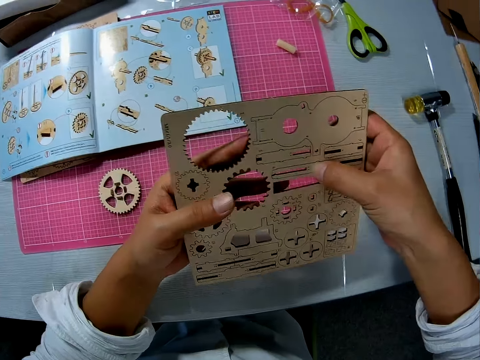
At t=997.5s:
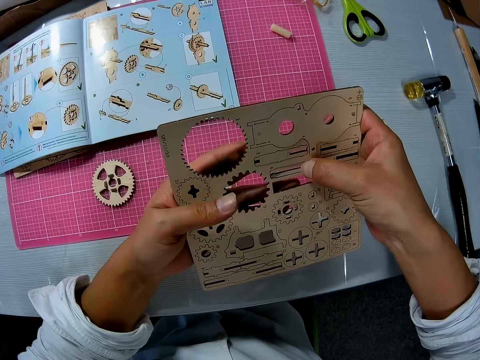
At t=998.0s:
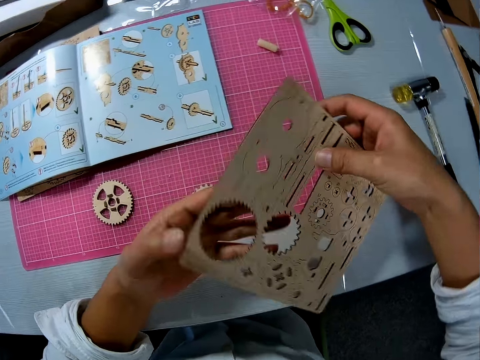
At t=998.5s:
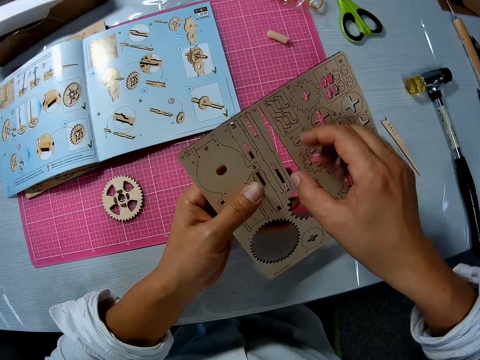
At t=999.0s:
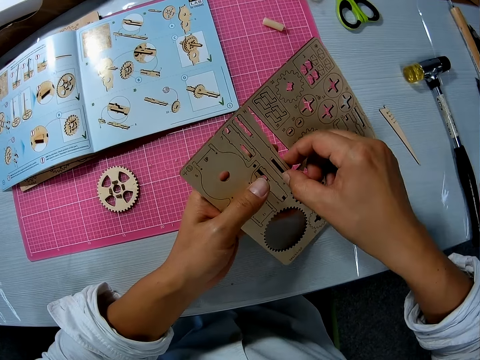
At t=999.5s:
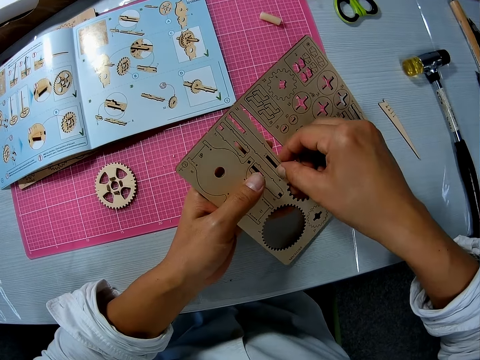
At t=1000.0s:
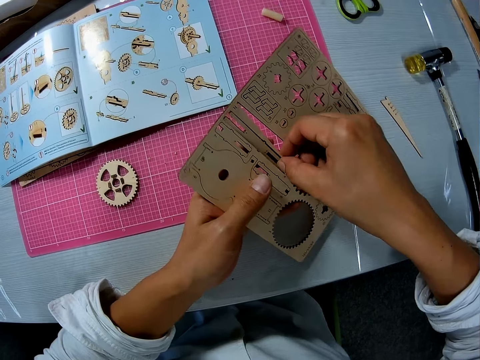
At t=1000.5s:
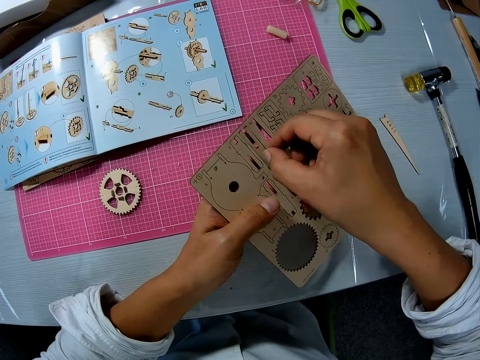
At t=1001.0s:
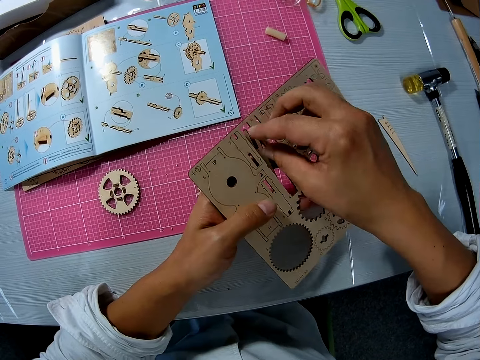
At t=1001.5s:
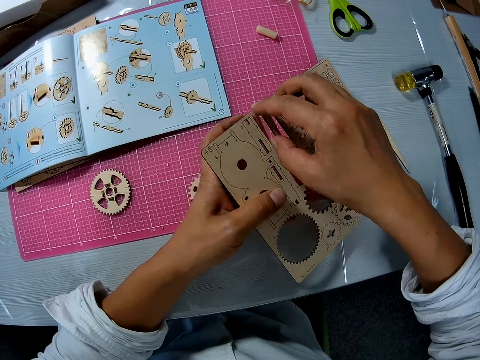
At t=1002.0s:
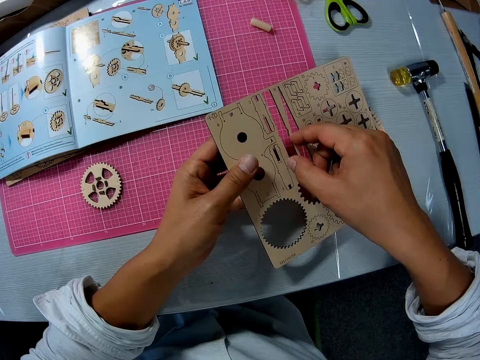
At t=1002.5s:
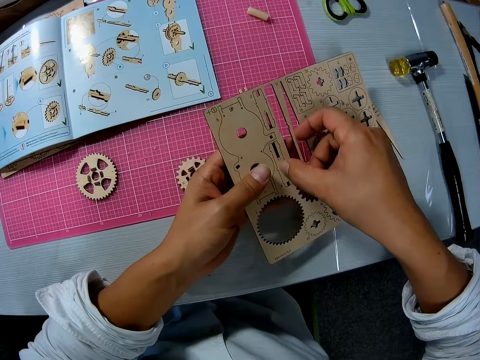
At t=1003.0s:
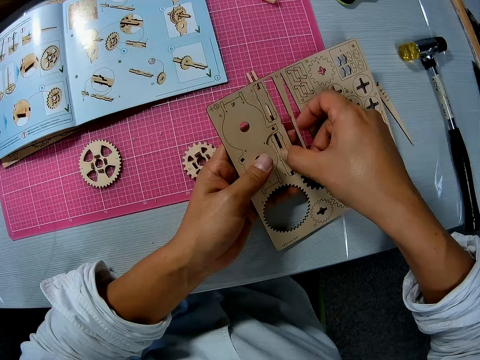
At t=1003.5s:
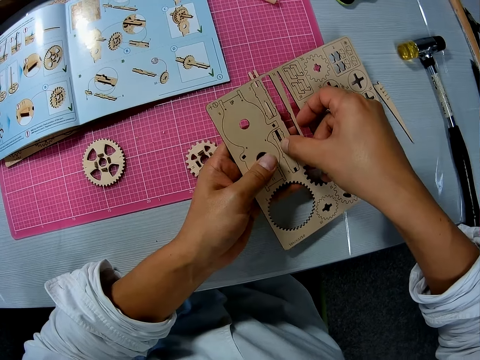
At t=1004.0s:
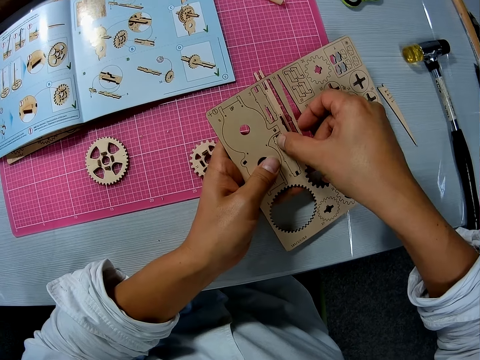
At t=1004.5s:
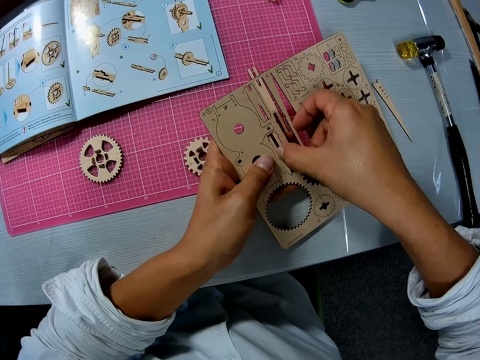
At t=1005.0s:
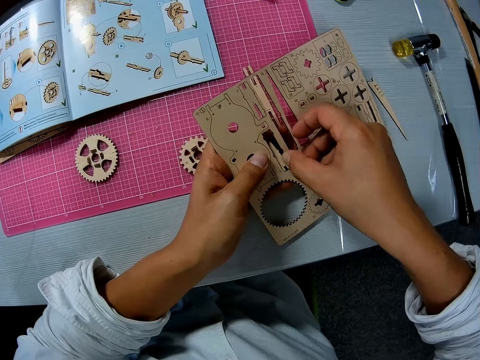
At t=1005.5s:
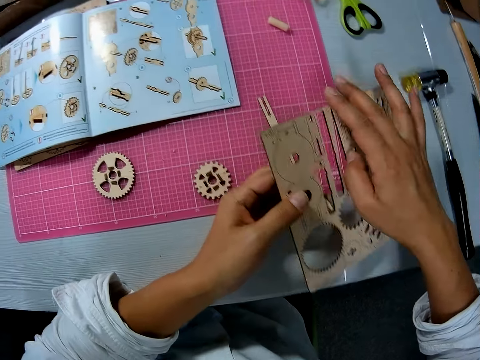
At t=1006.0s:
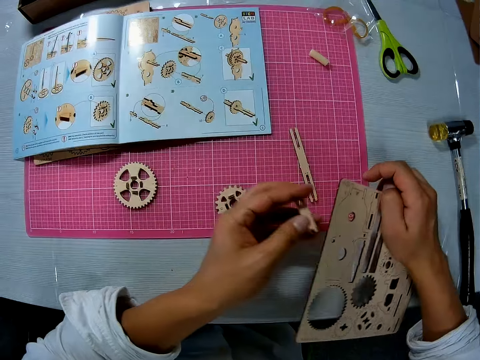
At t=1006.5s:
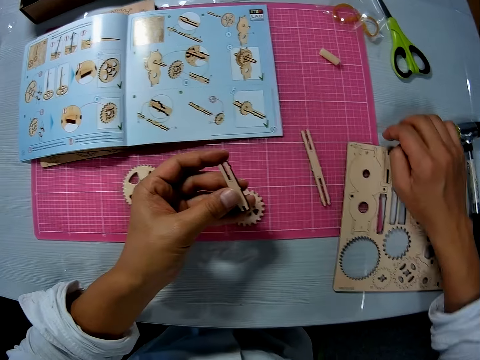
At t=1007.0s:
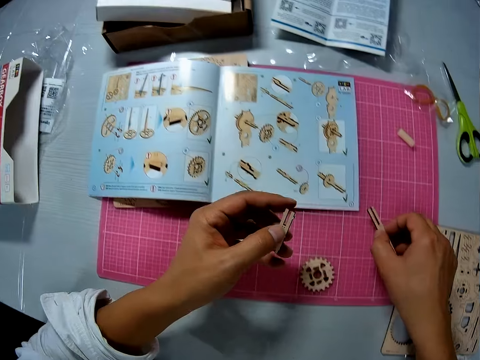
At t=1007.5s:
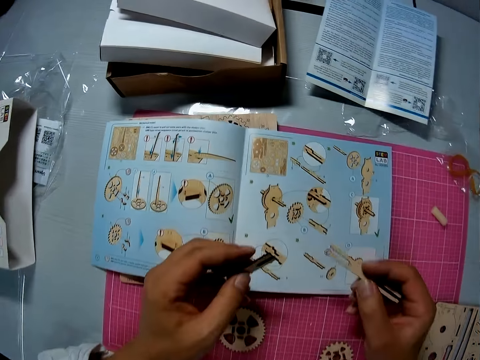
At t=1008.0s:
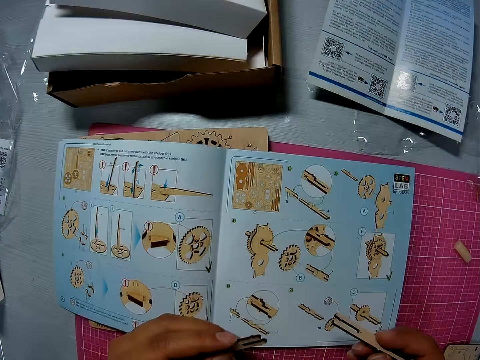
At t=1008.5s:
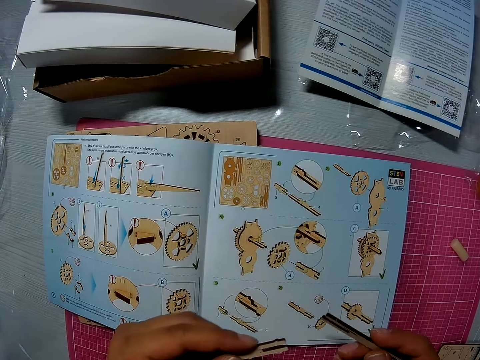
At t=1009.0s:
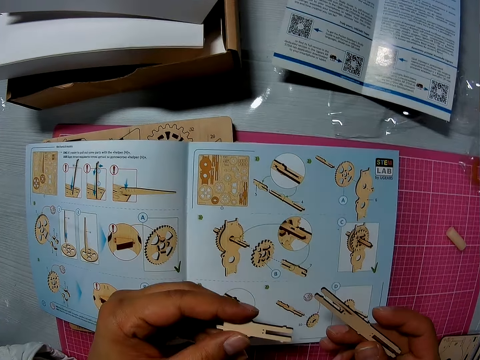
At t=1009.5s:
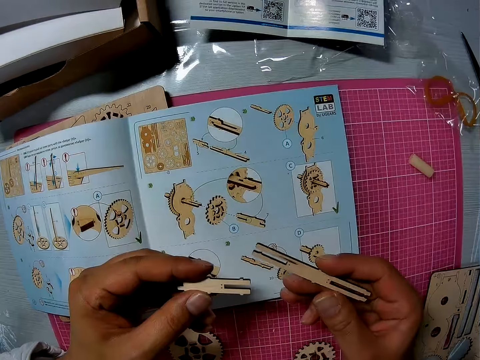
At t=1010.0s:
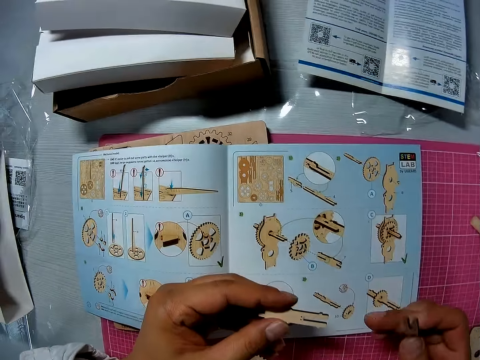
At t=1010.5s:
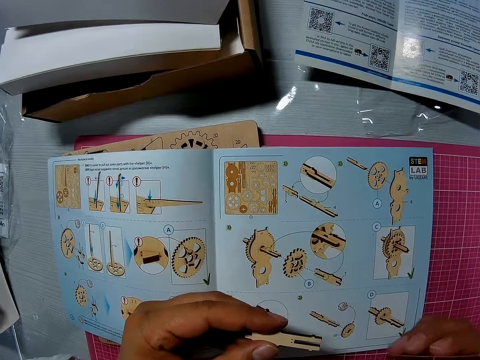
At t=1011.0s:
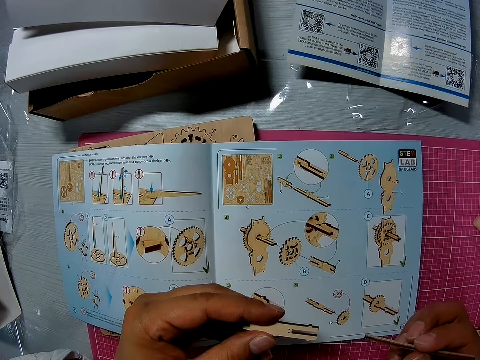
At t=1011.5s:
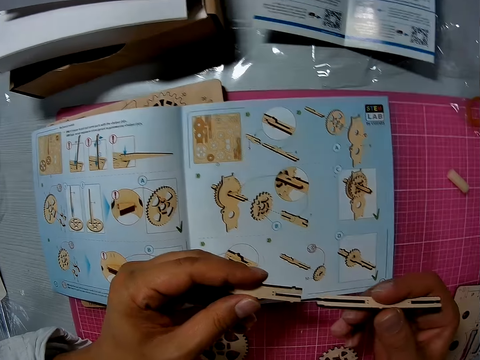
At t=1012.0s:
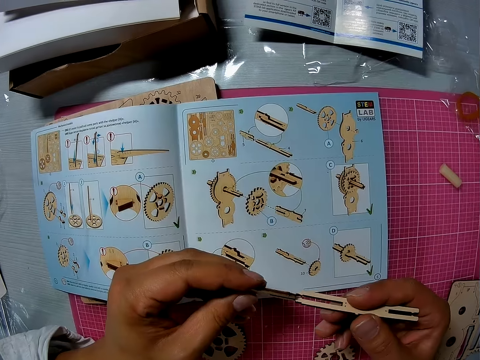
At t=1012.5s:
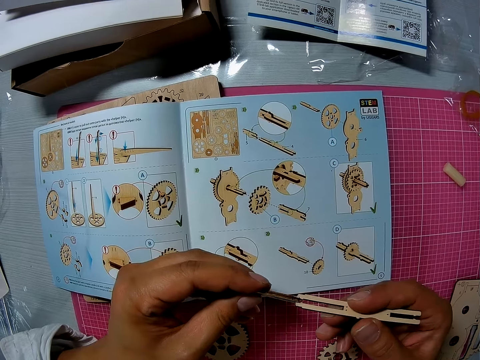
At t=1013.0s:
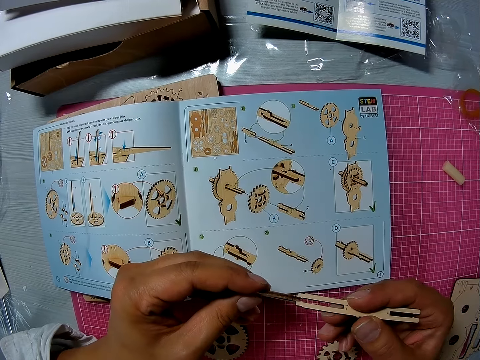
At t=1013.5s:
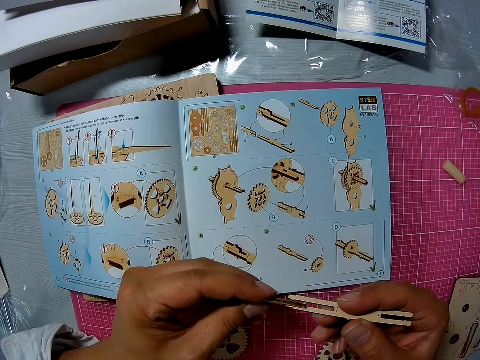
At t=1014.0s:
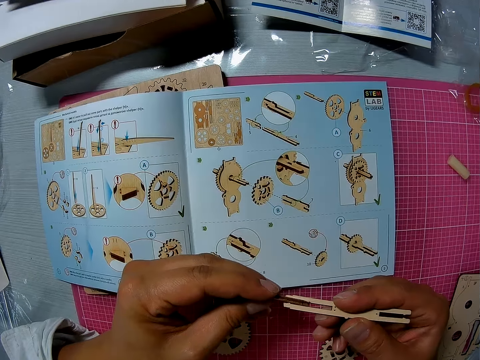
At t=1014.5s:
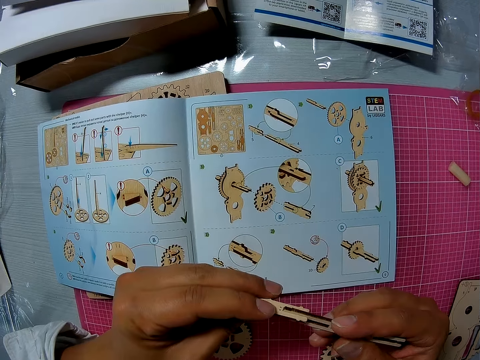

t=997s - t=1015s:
The camera wearer removes the drive shaft from the wooden board or sheet. She drops the wooden sheet in her right hand on the table. She picks up the wood piece from the table with her right hand. She checks the wood pieces in her hands. She turns the drive shafts. She turns the drive shaft again. She fits the wood pieces into each other.

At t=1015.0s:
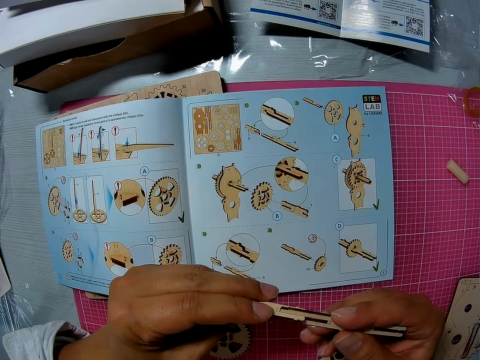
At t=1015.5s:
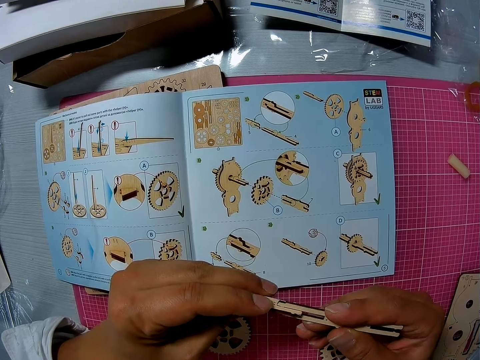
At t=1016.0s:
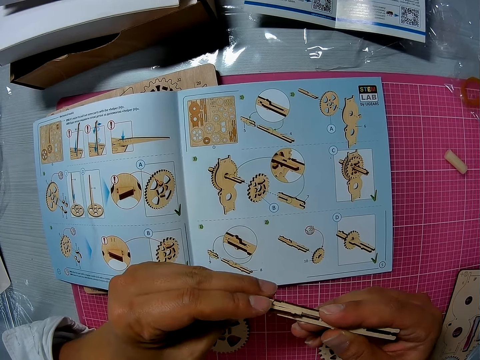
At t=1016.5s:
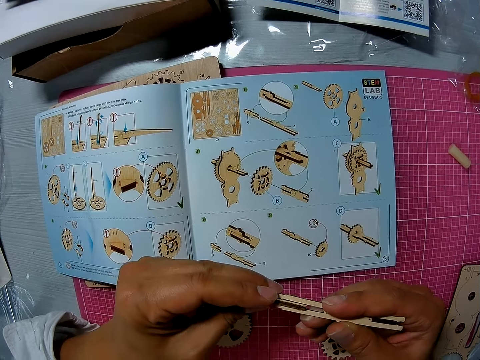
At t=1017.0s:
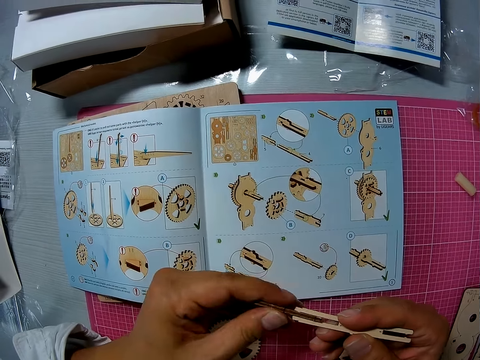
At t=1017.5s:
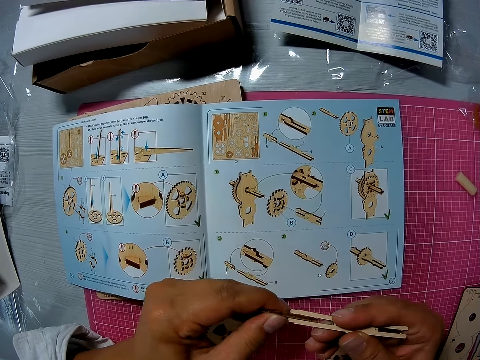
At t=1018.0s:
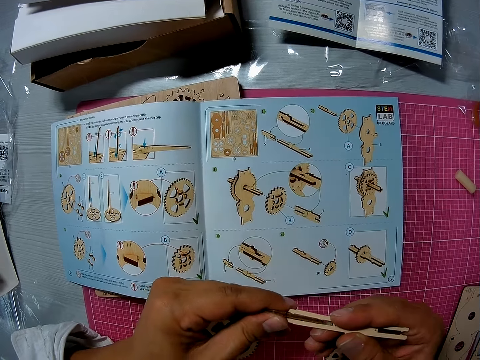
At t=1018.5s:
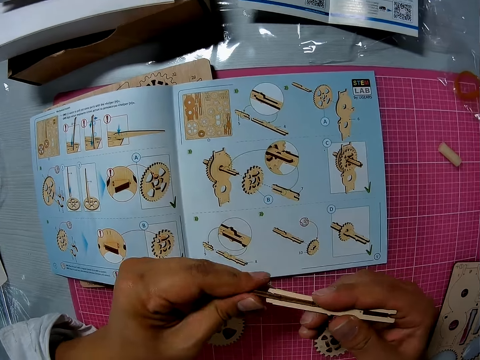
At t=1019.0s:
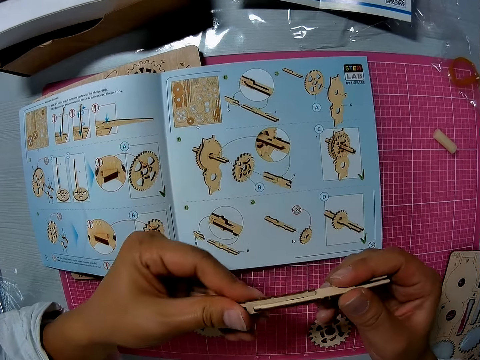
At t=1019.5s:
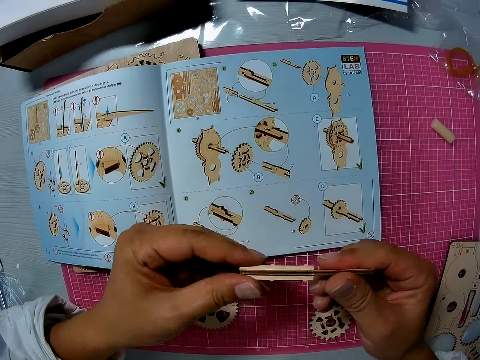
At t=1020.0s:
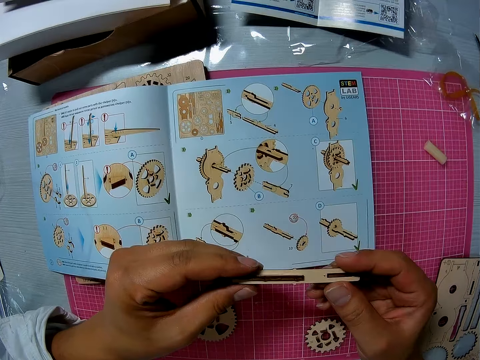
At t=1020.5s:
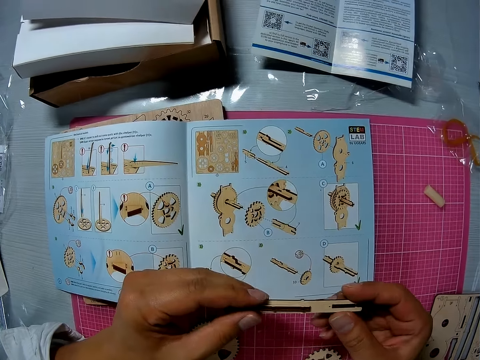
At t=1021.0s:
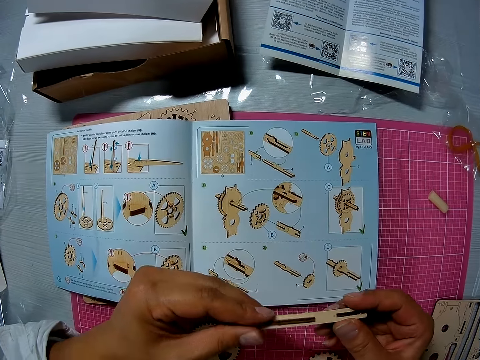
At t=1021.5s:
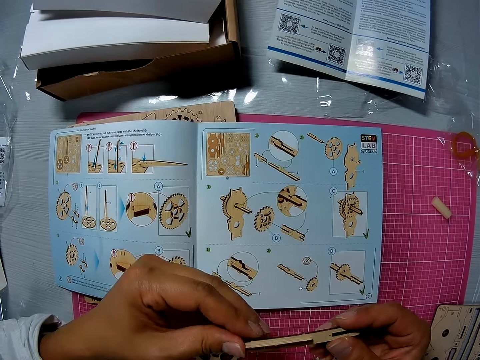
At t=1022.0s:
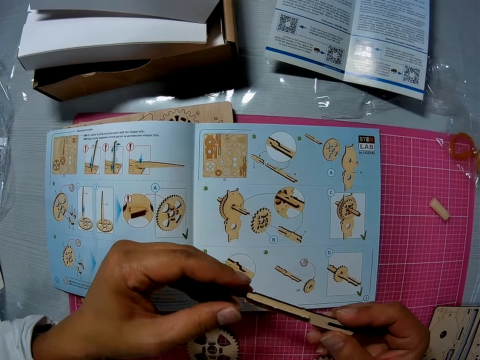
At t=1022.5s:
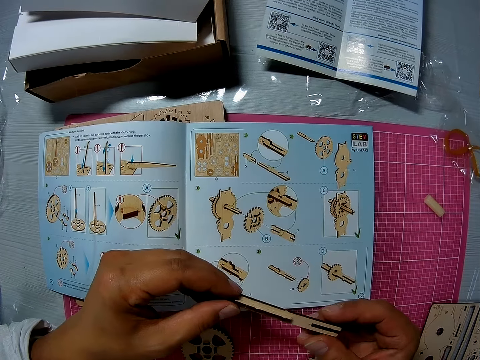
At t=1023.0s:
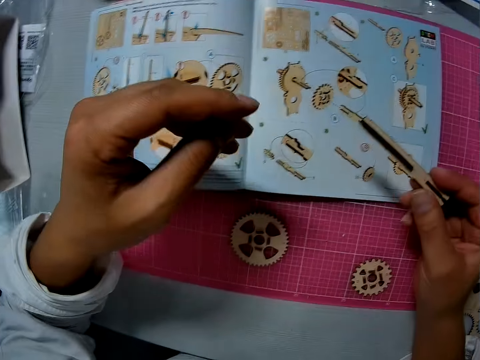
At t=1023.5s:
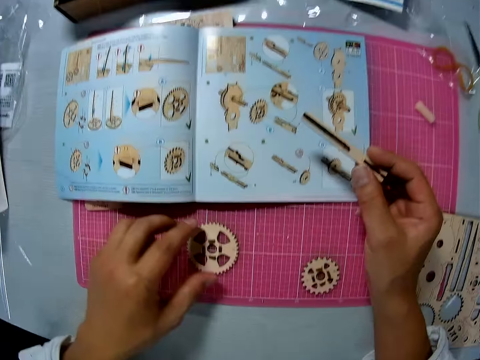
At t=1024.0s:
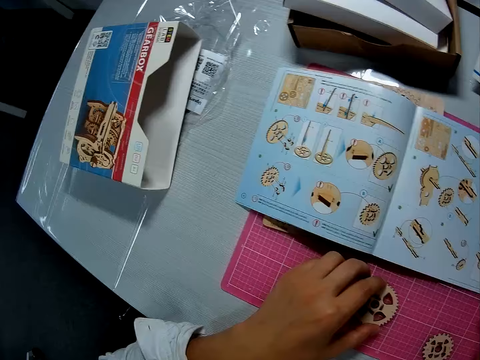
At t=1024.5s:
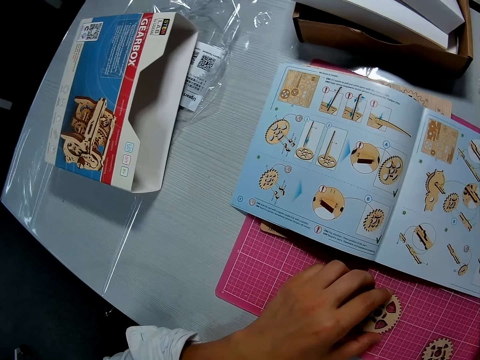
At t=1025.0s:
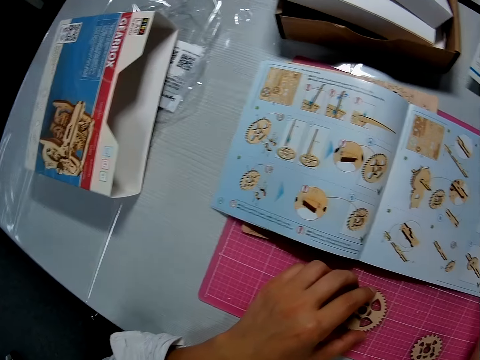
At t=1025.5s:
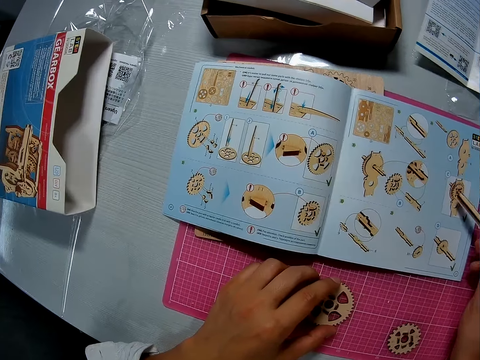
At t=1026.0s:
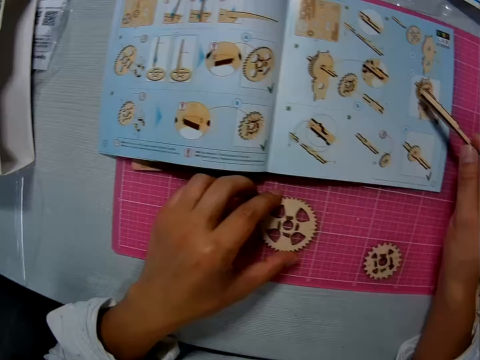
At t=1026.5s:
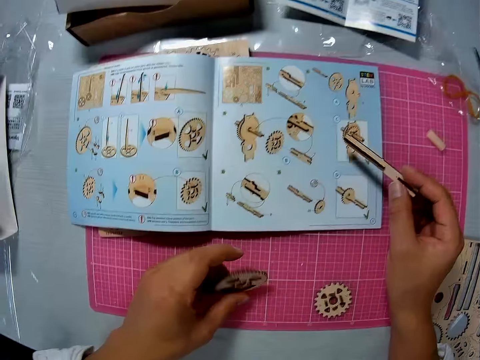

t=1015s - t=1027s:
The camera wearer moves the drive shaft. She picks up the wooden piece or gear wheel from the table with her left hand.
